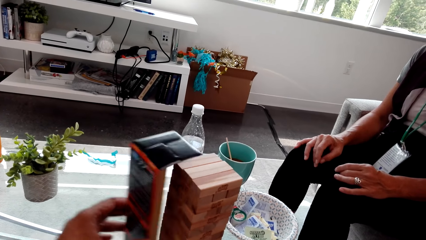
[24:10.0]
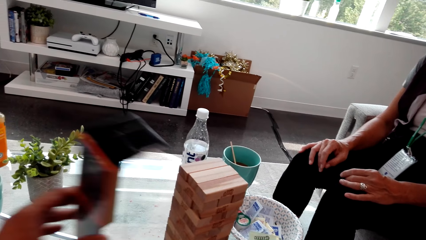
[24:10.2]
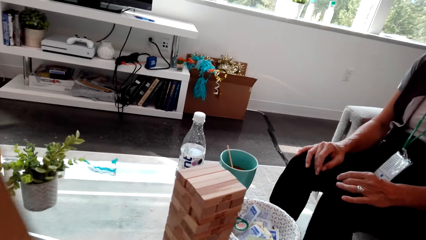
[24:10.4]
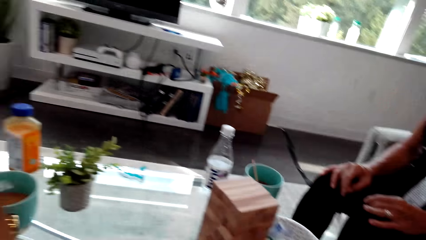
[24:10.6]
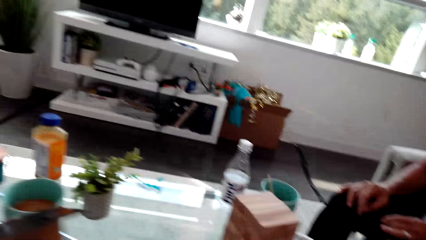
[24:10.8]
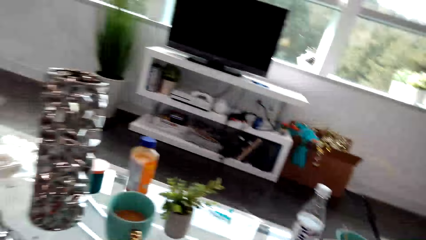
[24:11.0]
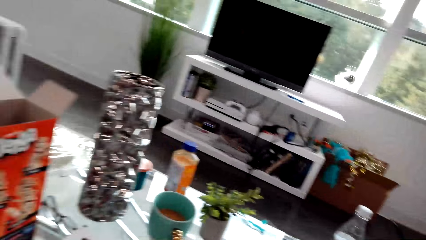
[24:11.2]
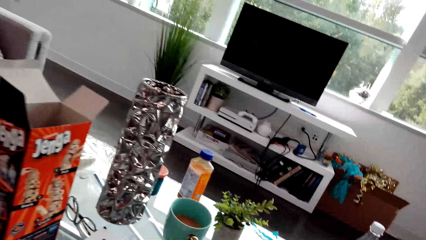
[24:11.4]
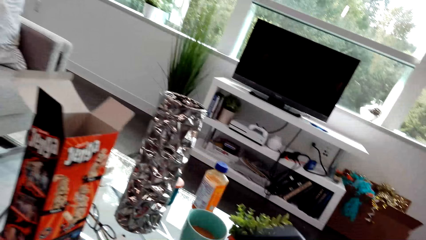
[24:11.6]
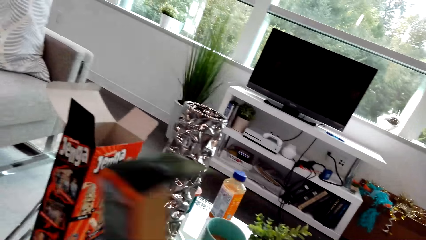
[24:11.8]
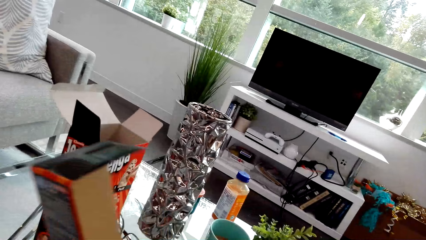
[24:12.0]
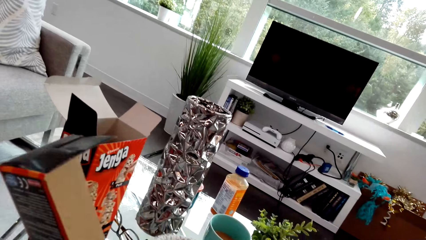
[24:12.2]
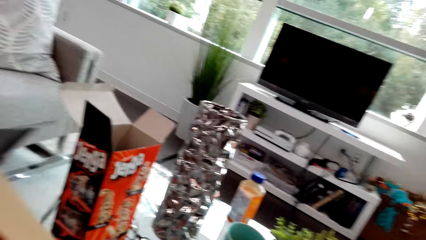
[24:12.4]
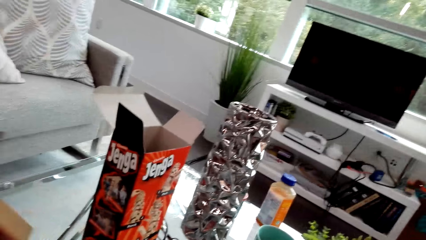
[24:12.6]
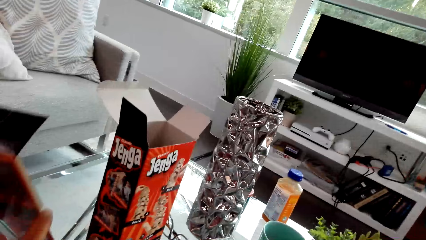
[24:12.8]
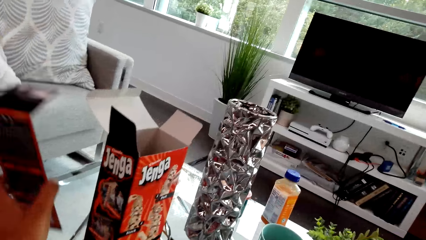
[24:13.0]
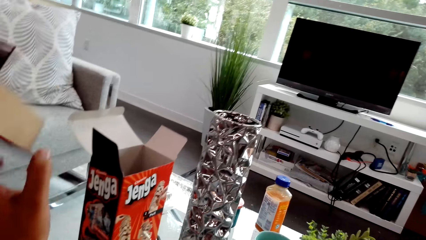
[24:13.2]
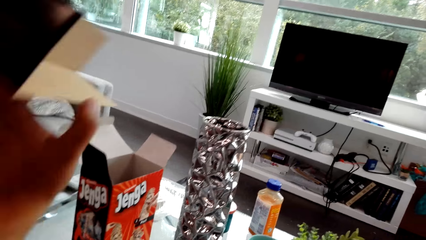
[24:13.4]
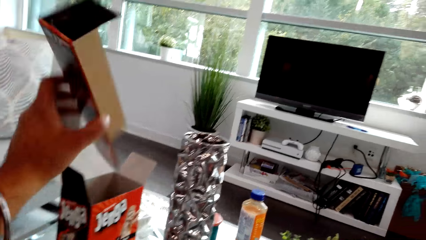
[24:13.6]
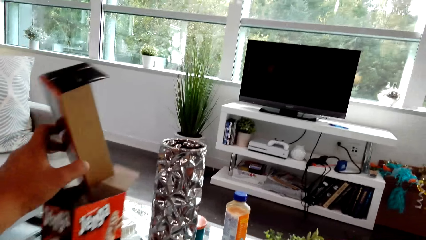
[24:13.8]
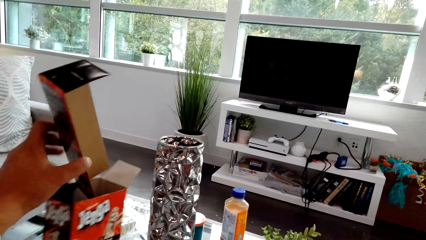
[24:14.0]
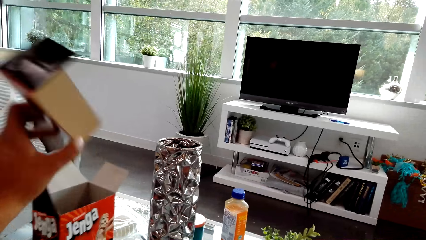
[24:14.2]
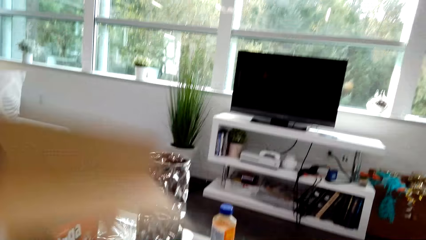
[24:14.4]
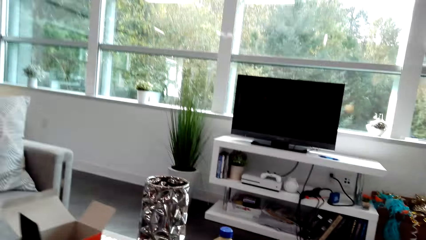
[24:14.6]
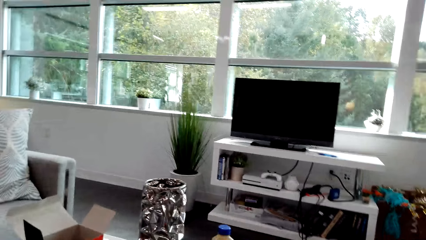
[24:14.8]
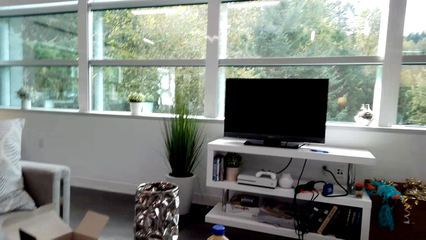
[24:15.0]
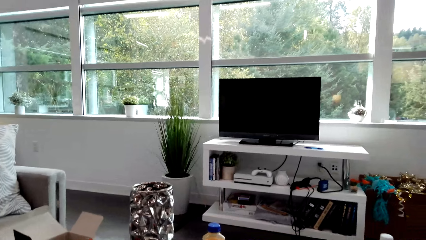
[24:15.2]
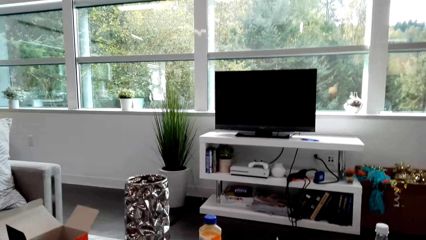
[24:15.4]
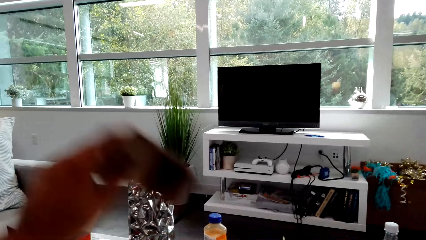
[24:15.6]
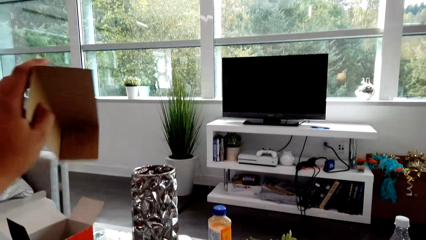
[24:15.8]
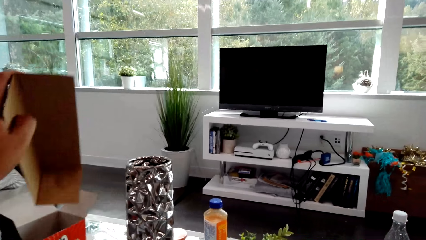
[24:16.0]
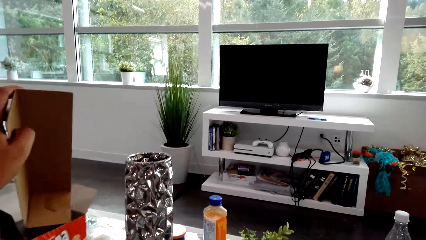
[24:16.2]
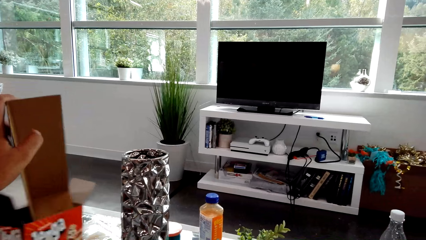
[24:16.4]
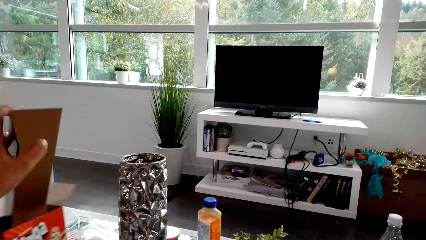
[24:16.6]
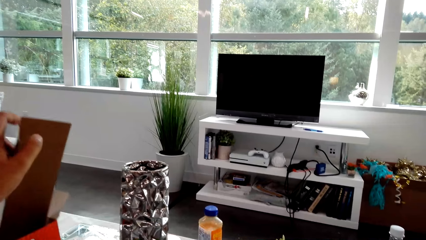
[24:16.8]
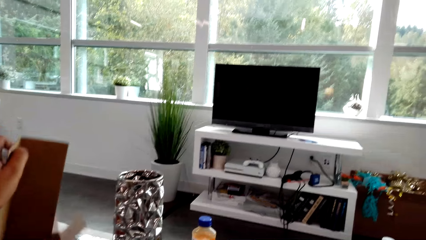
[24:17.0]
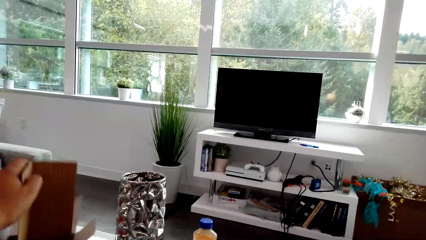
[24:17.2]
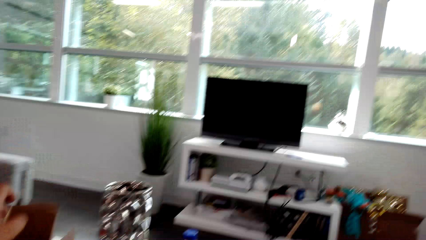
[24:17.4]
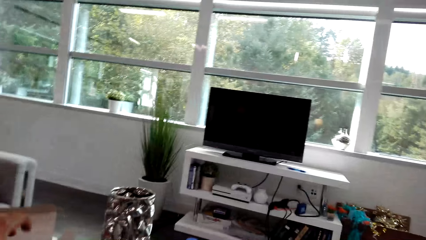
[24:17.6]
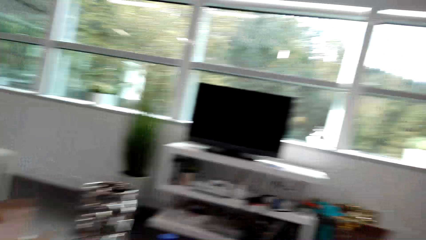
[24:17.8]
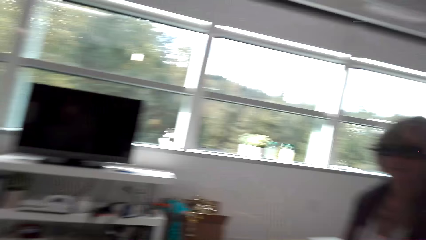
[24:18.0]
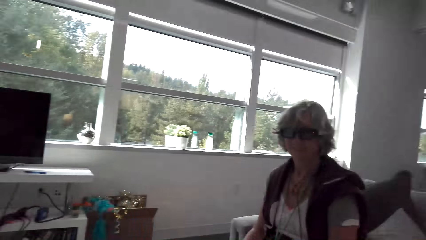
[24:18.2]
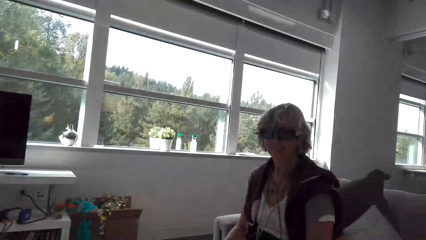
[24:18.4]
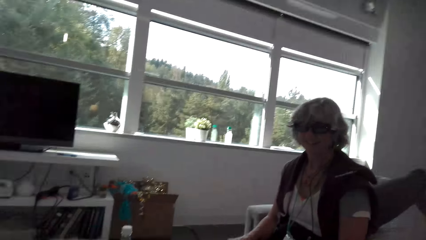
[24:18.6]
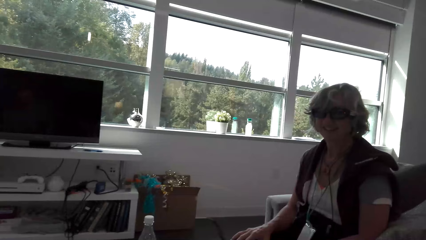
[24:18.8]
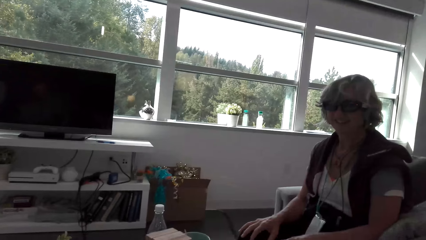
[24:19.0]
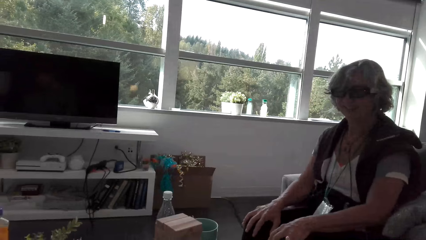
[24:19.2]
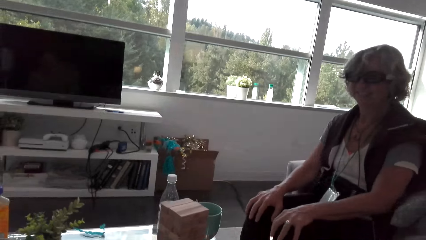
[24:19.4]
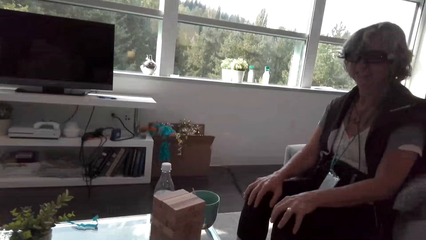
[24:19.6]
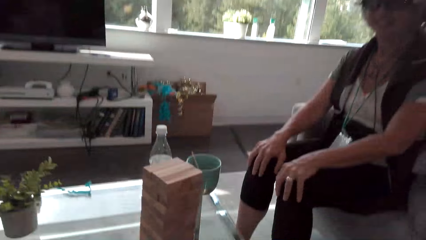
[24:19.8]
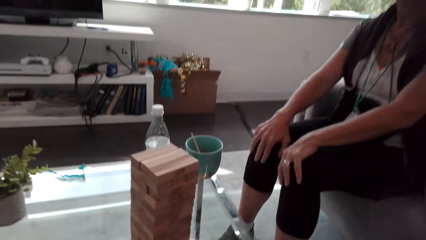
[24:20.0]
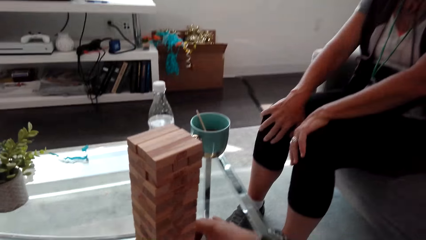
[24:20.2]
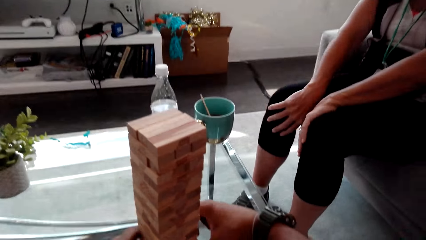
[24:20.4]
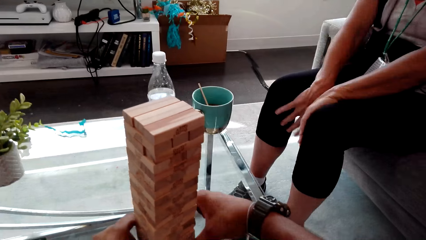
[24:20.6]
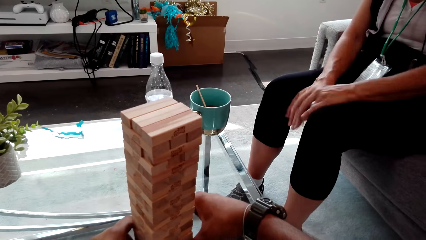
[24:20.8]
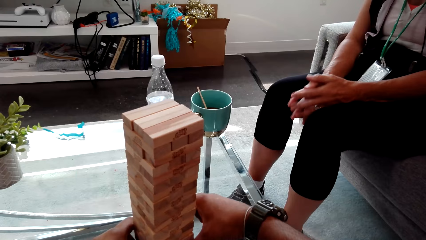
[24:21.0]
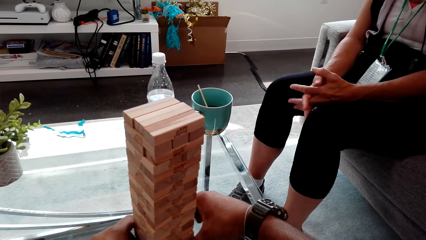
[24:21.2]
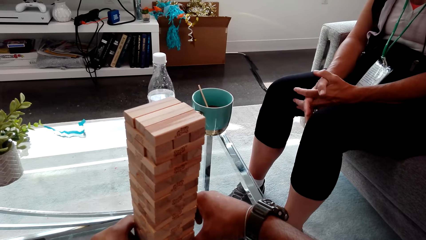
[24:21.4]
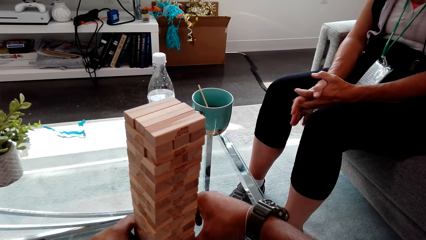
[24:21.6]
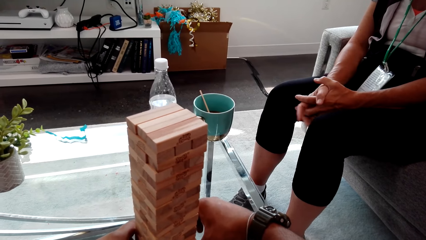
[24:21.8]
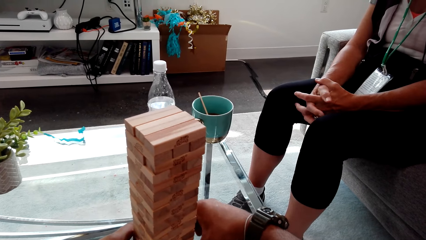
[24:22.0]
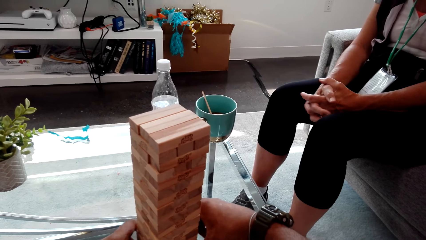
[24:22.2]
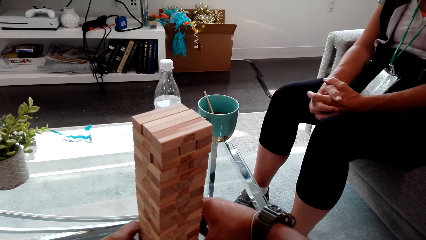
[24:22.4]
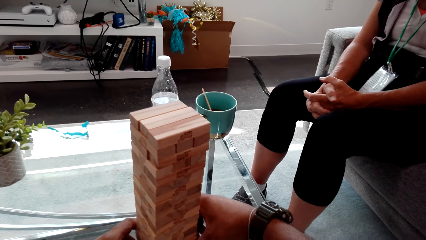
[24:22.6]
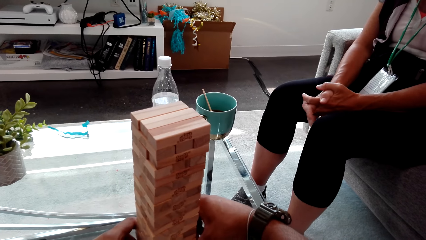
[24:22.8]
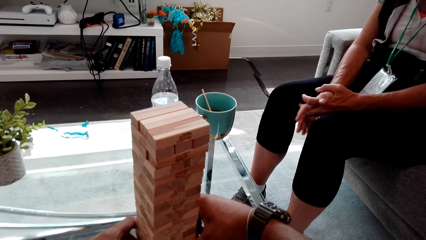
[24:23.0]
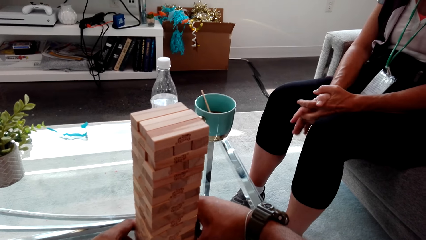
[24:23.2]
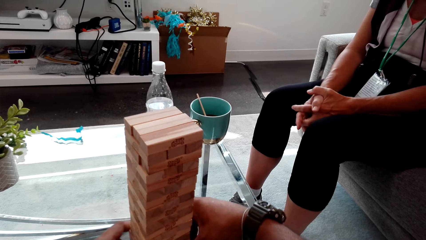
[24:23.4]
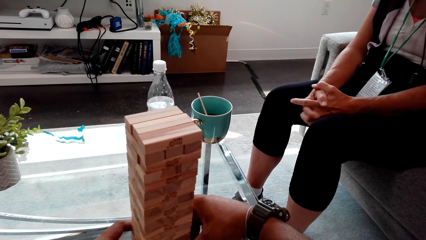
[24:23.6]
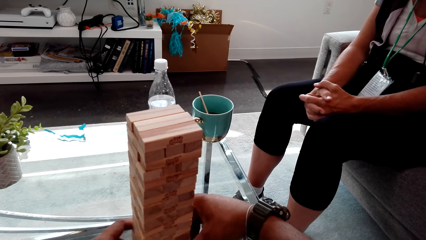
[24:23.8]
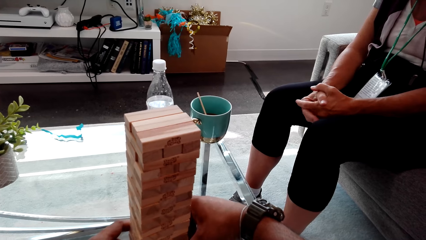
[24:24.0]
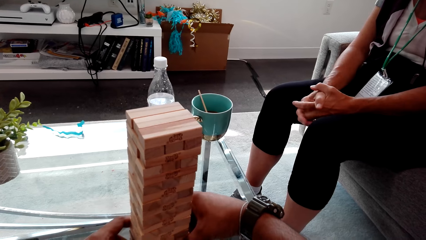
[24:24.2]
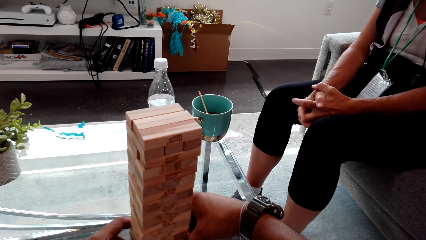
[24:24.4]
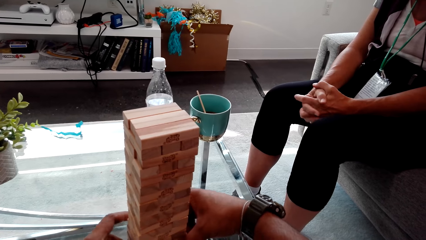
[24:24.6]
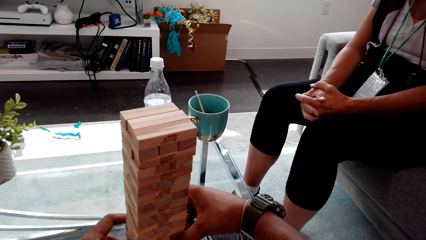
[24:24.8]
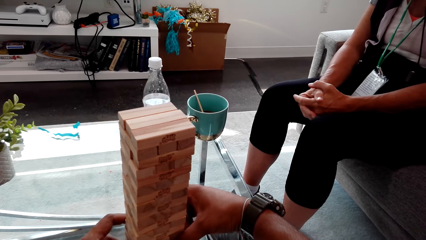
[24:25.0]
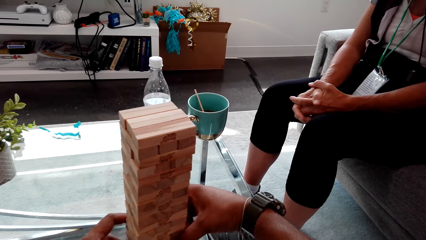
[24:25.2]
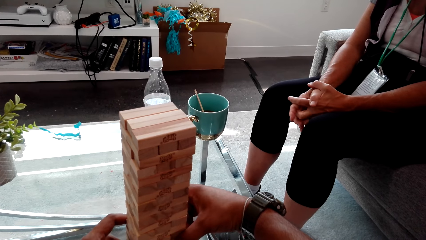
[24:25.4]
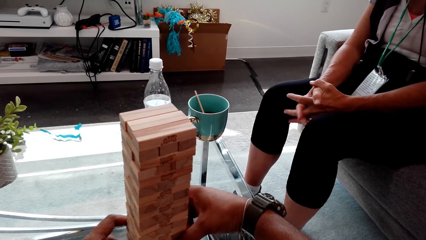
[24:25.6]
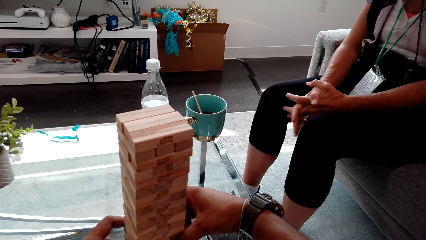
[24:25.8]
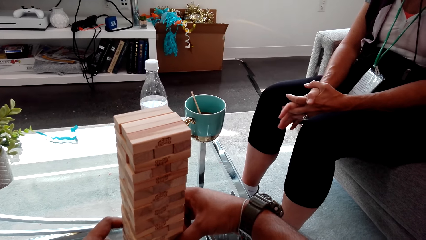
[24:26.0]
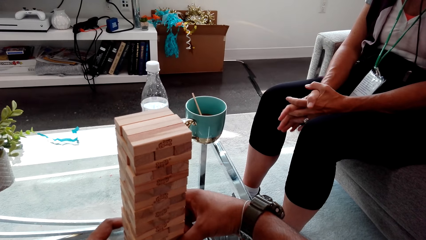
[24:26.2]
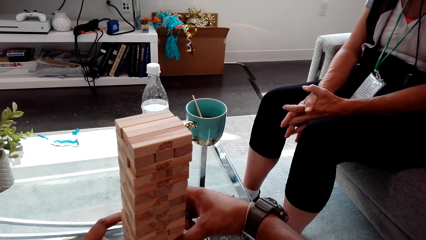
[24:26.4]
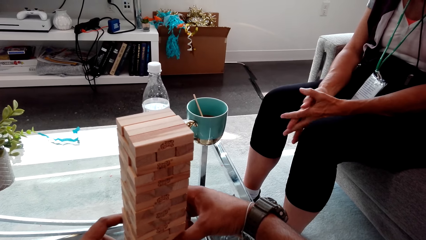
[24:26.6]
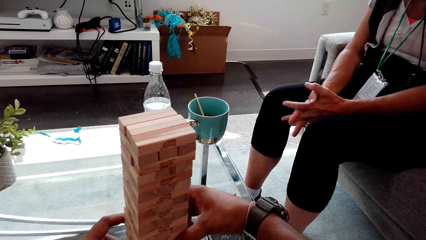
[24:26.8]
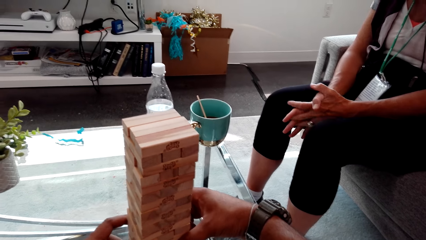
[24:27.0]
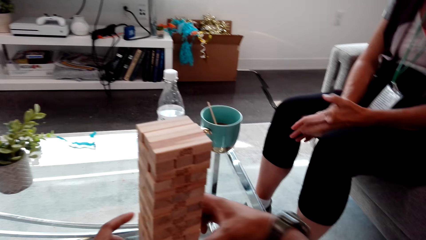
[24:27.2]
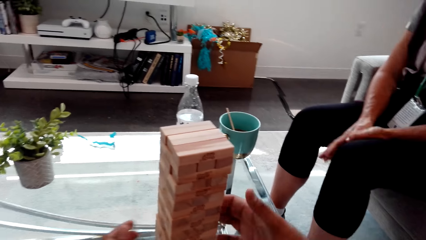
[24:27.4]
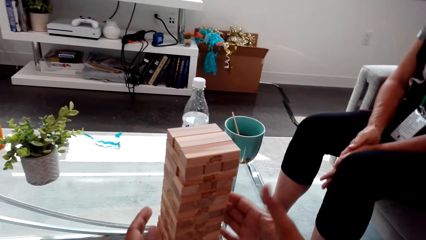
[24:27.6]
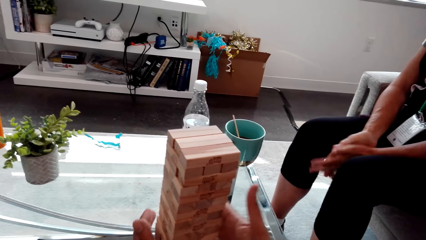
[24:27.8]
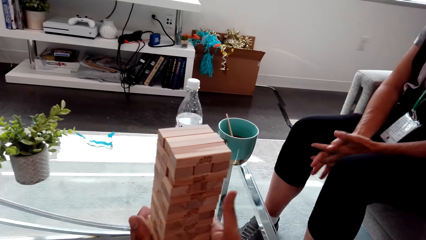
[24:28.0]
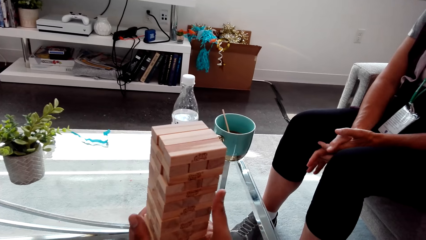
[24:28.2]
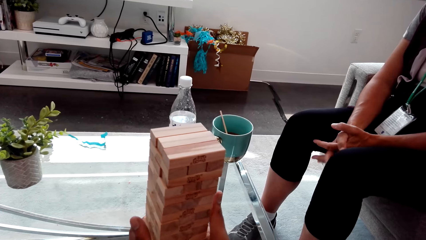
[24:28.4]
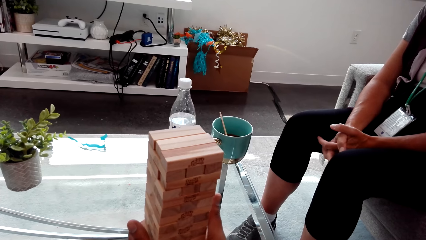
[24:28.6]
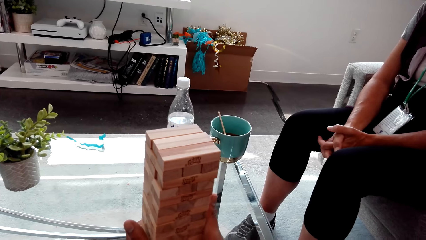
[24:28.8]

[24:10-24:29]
The camera wearer removes the box from the trembling tower huddles. They look around. They hold the box. They talk with a lady. They place the box inside the box. They place the box inside the box again. They talk with the lady. They look around and talk with the lady. The lady holds her knees. The lady touches herself. The camera wearer looks around. The lady talks with the camera wearer. The camera wearer talks with the lady and touches the trembling tower huddles. The lady holds her hands. The camera wearer touches the trembling tower huddles again. The lady moves hands.
